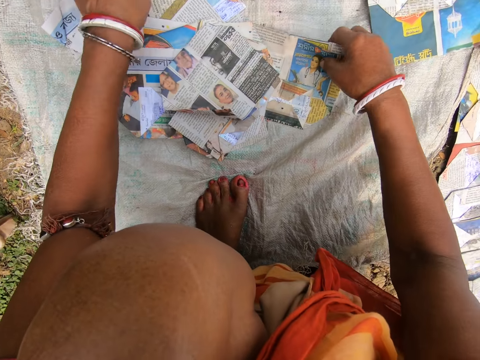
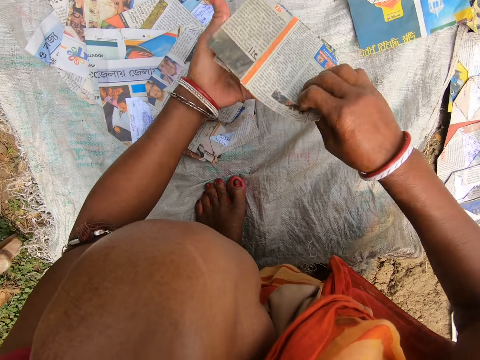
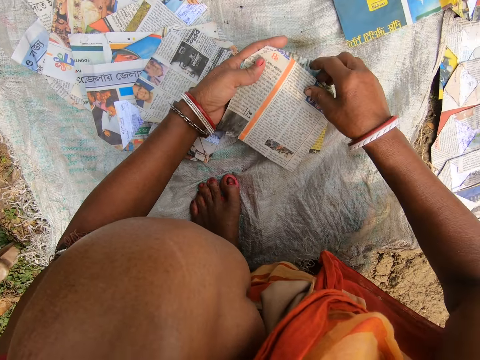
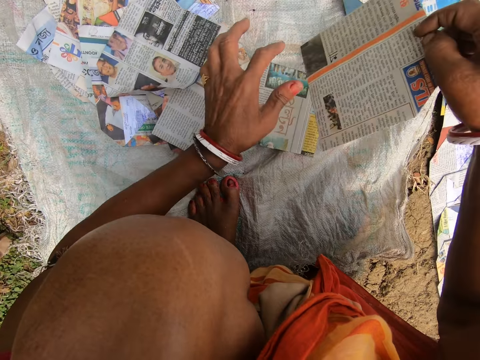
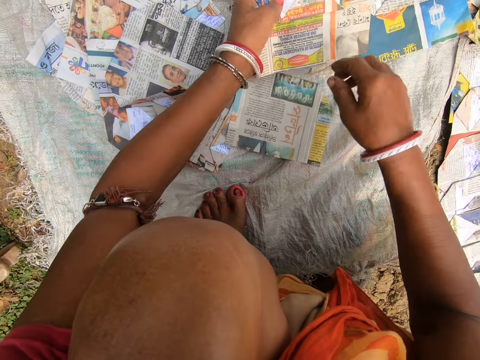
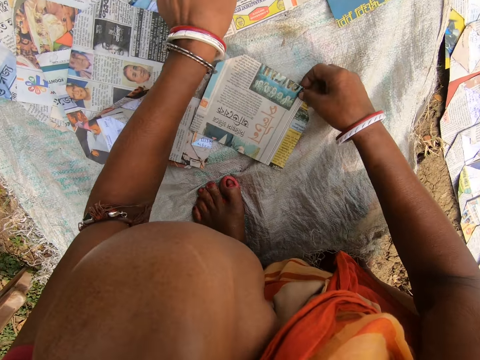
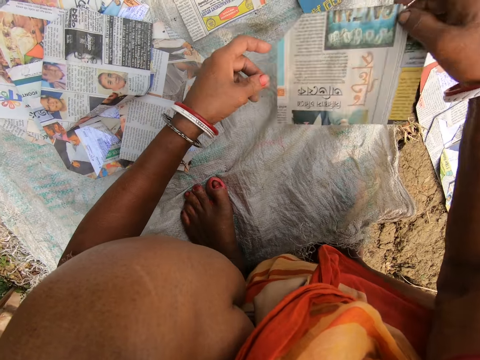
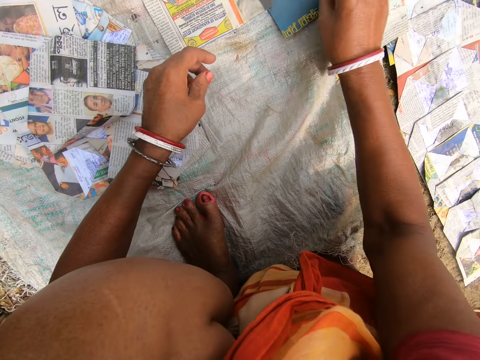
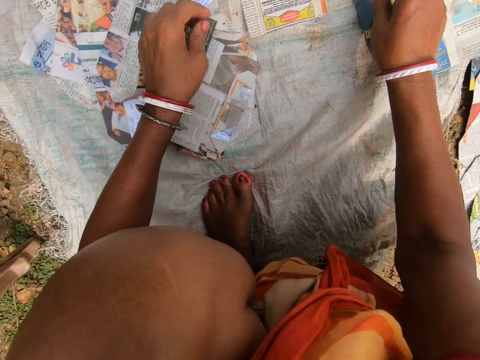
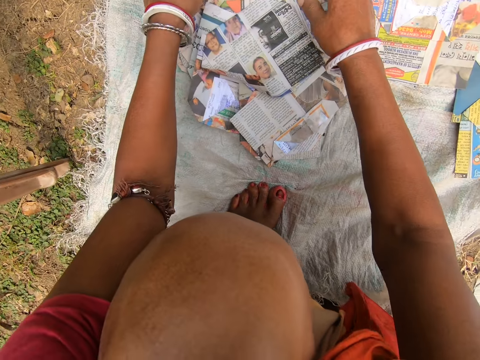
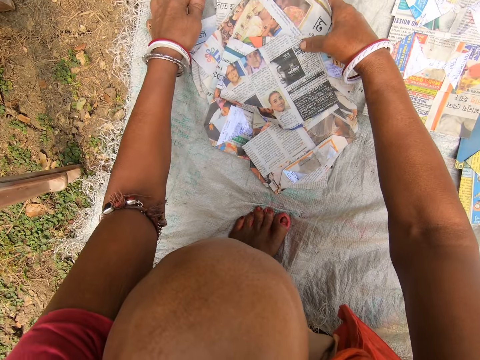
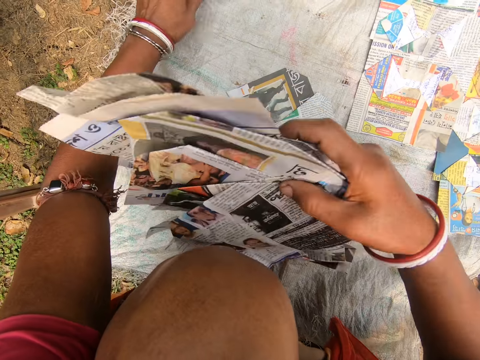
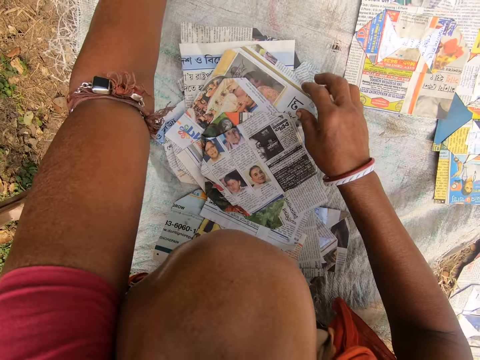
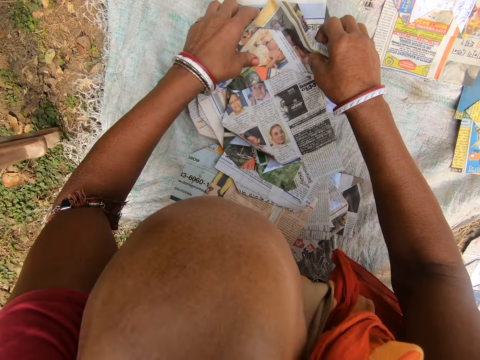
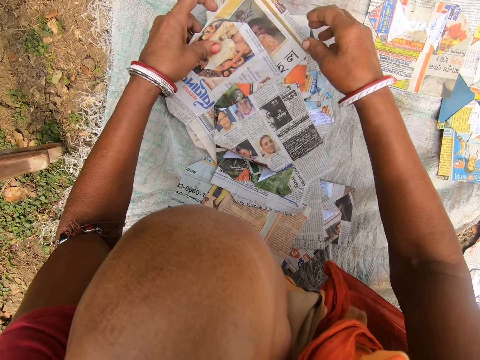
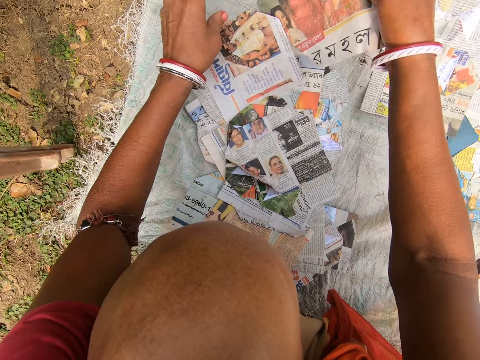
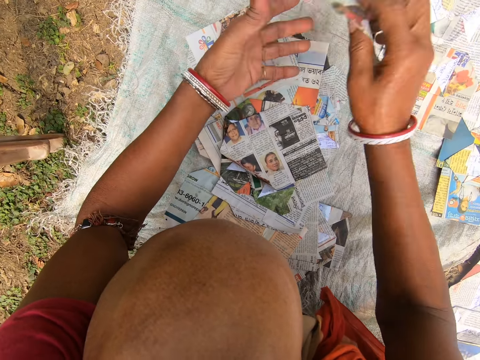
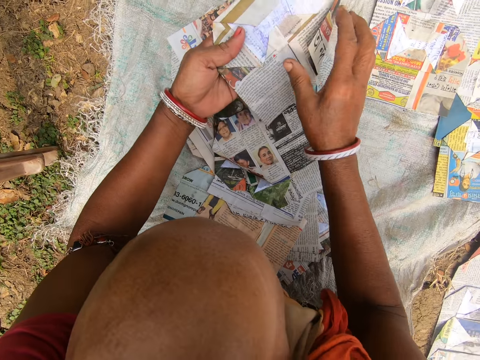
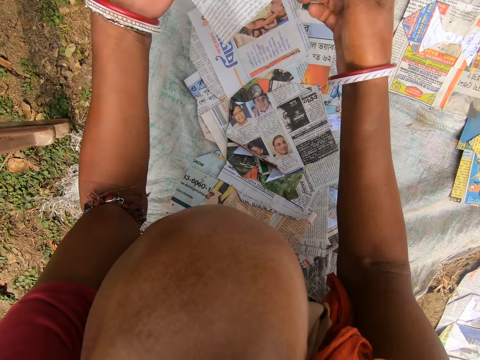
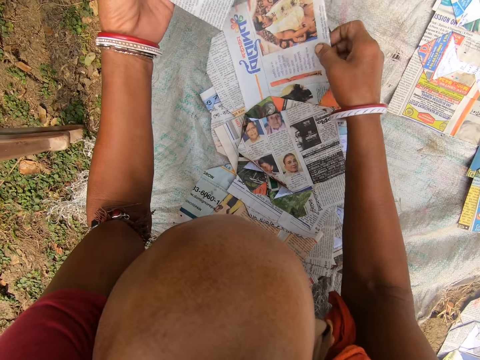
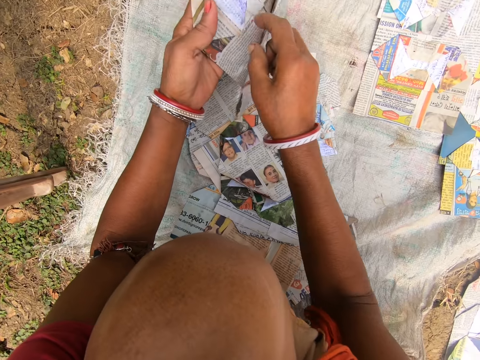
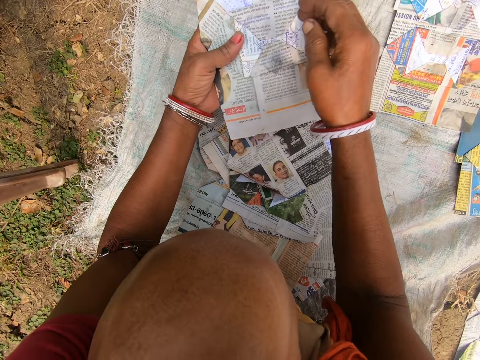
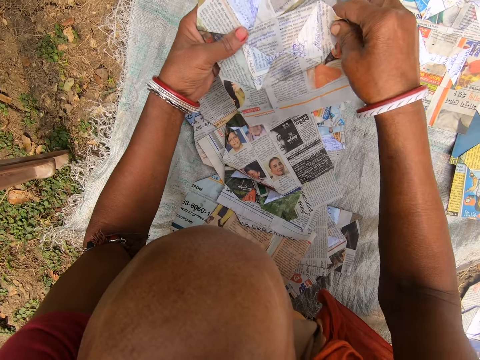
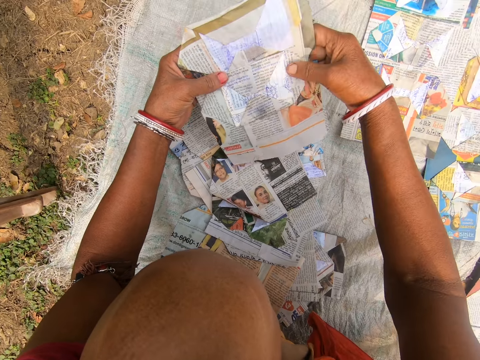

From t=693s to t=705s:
The camera wearer places the magazine on the sack. They pick up a magazine. They look at the magazine. They place the magazine on the sack. They pick up a magazine. They place the magazine on the sack. They look at the magazine. They pick up a magazine. They lift the magazine. They drop the magazine. They pick up a magazine. They look at the magazine.

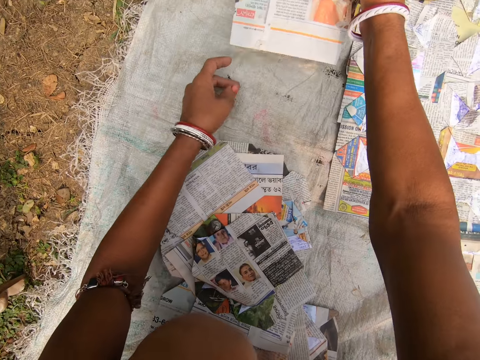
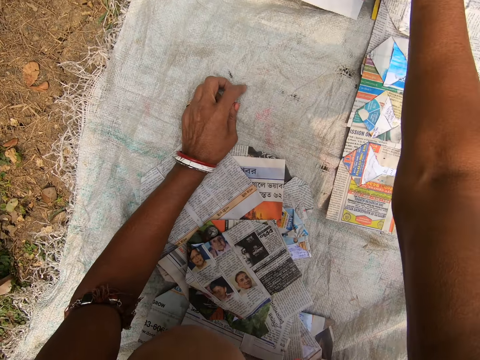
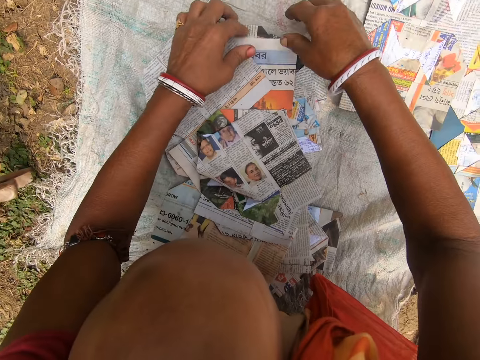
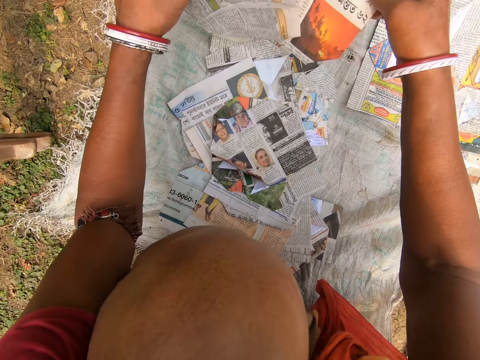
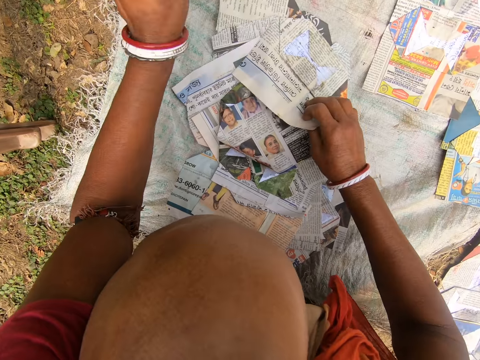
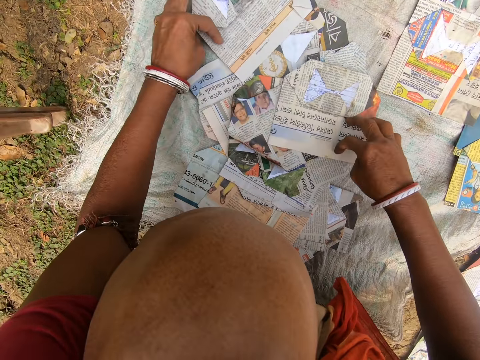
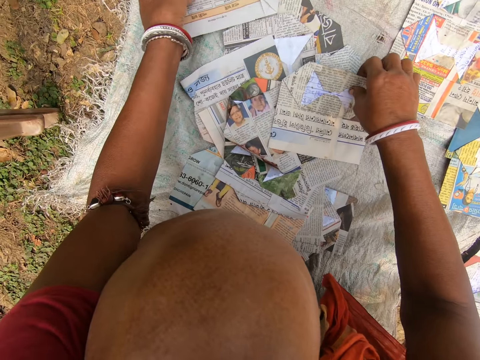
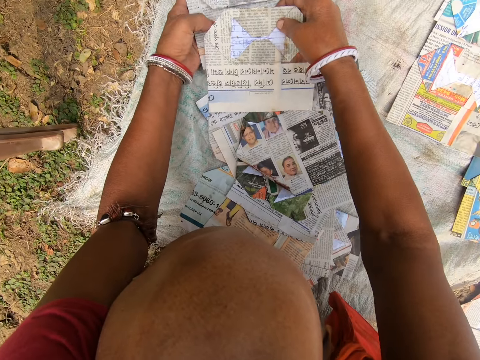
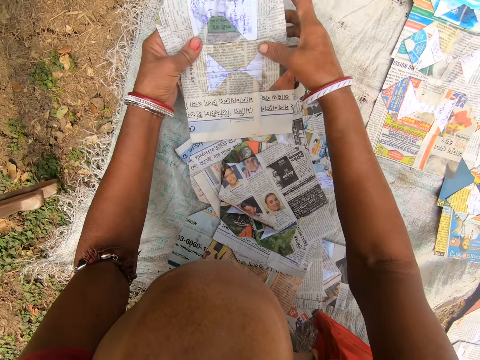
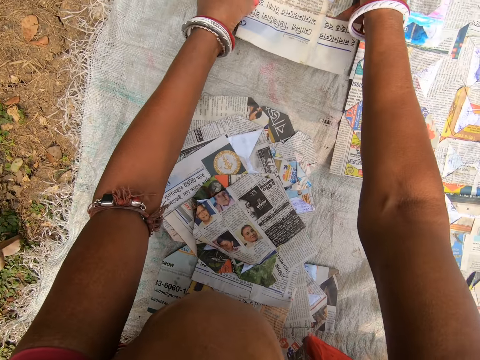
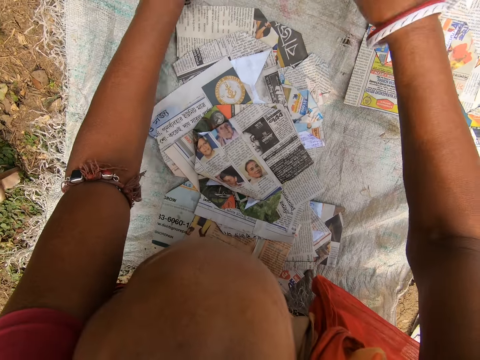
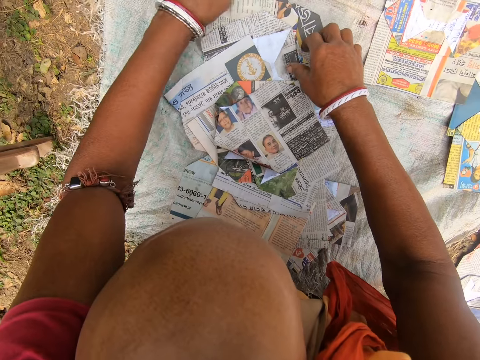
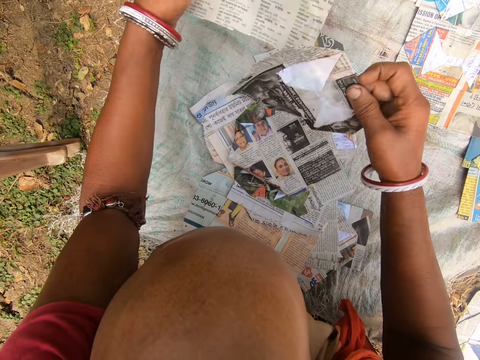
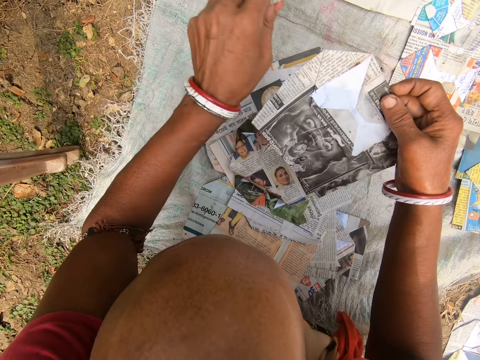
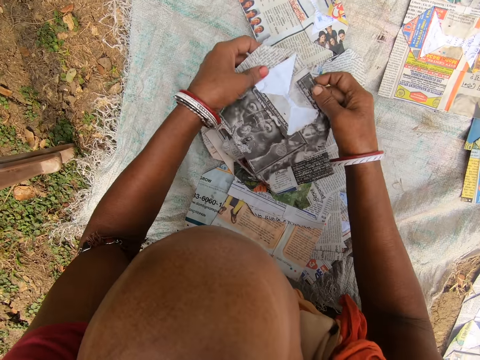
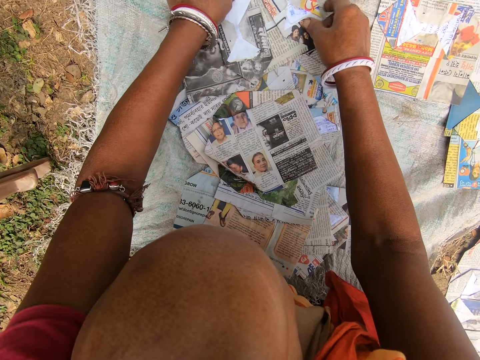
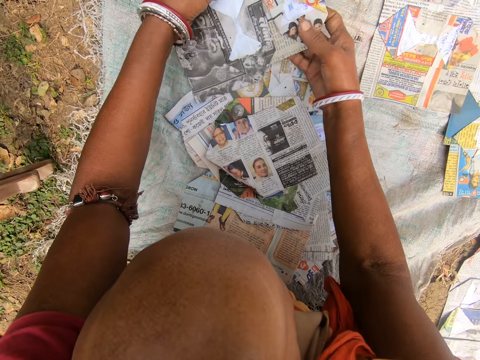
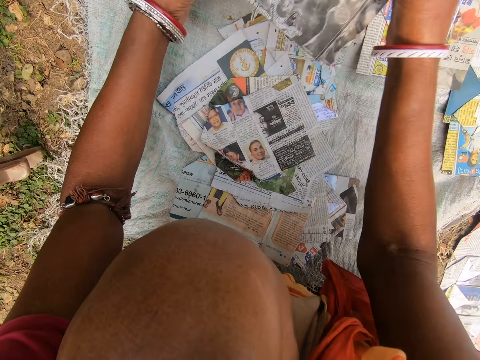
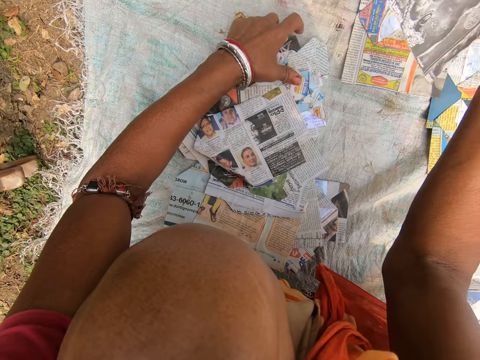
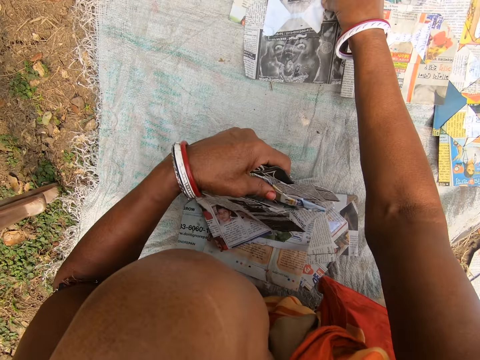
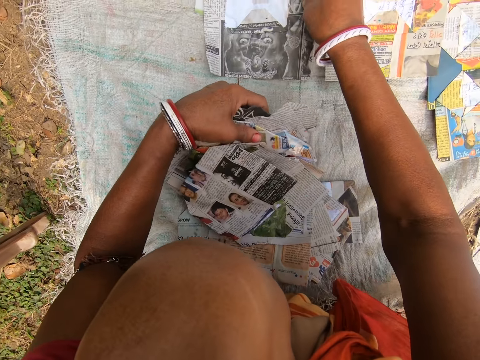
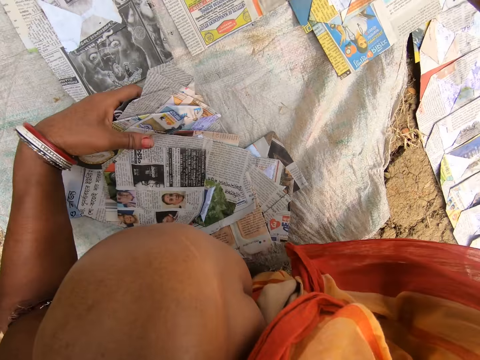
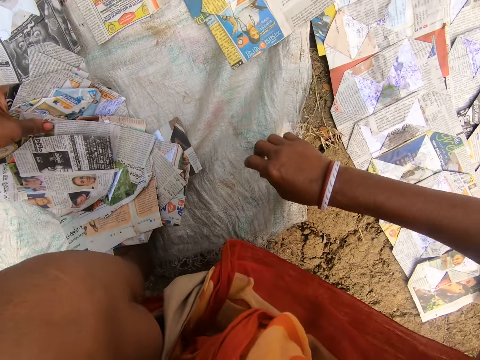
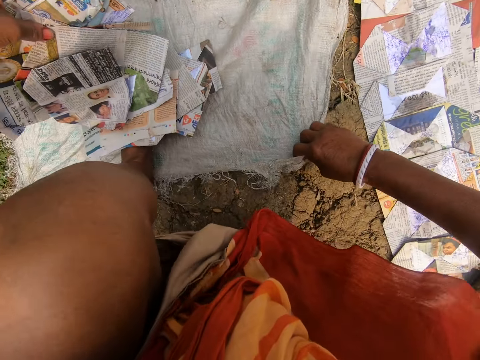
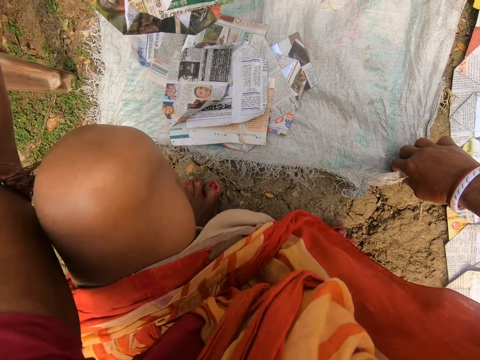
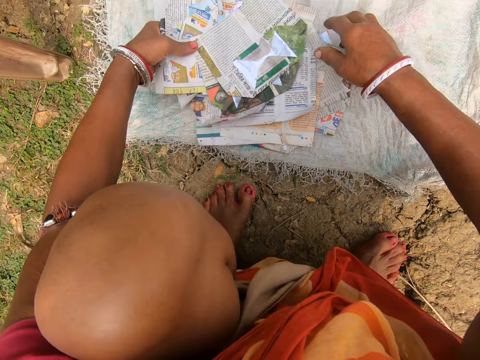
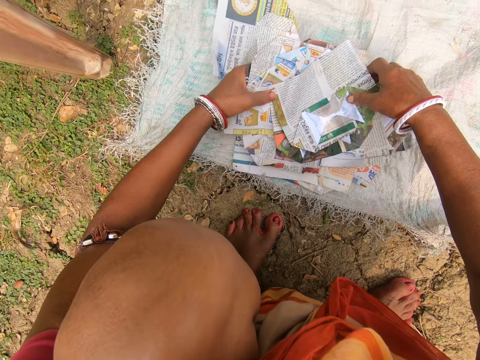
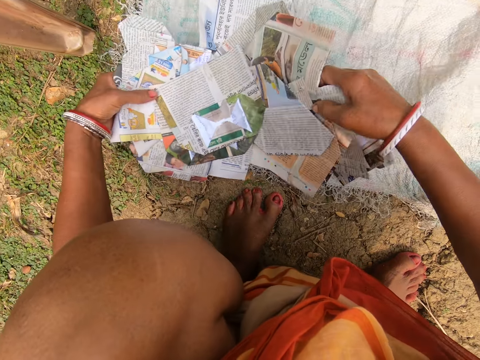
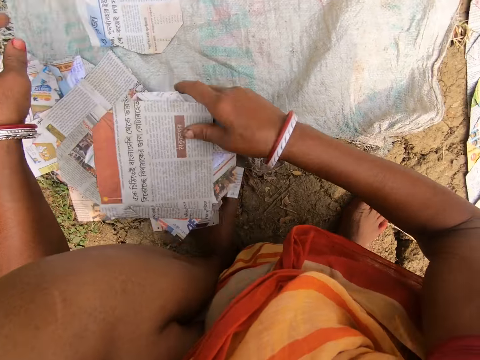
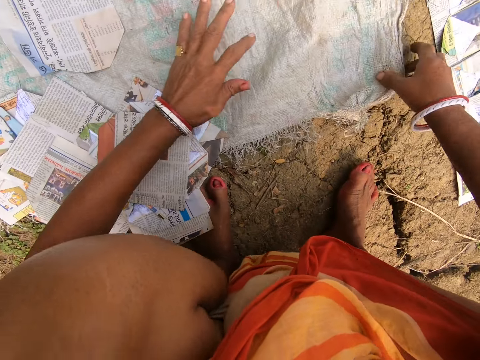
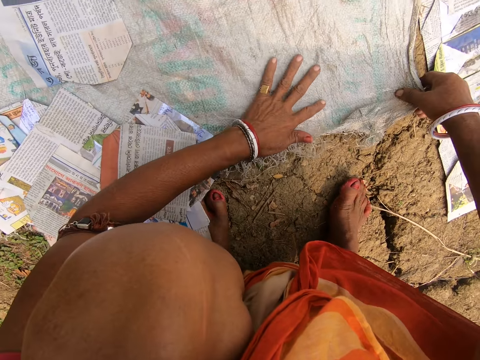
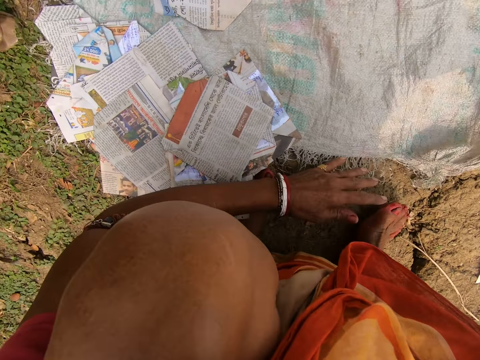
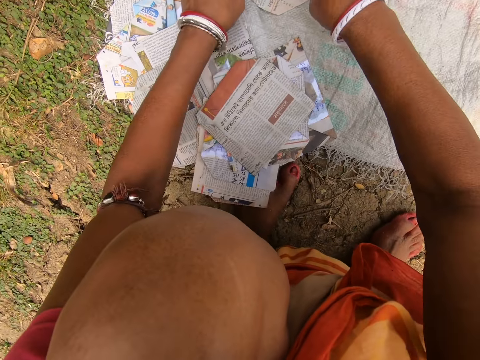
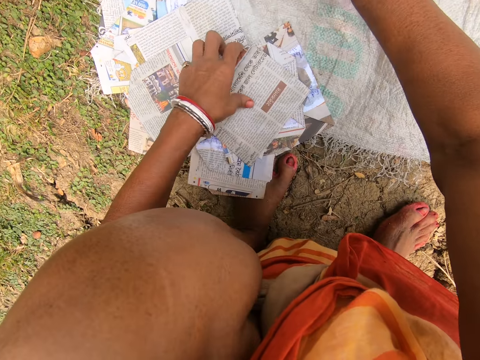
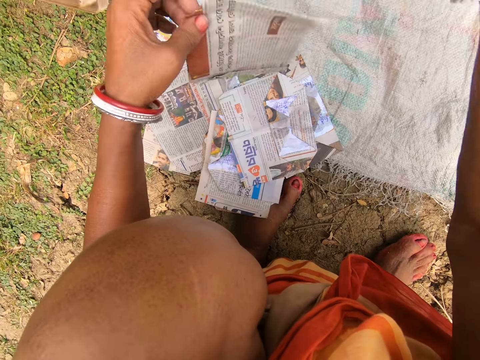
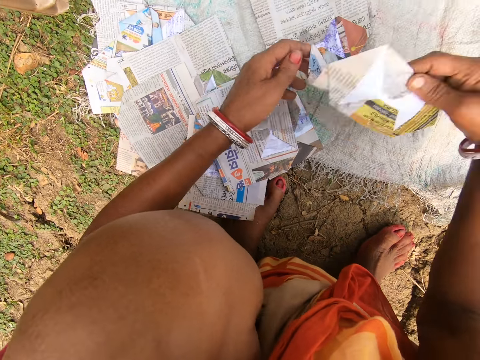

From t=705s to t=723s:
The camera wearer places the magazine on the sack. They look at the magazine. They pick up a magazine. They look at the magazine. They place the magazine on the sack. They pick up a magazine. They look at the magazine. They place the magazine on the sack. They look at the magazine. They look around. They pull the sack. They pick up a magazine. They look at the magazine. They drop the magazine. They look around. They pull the sack. They look around. They arrange the magazine. They pick up a magazine.
